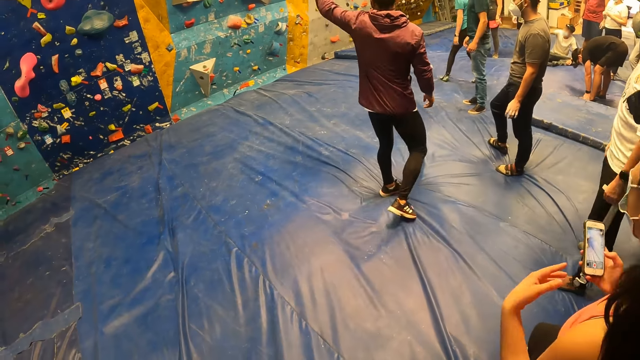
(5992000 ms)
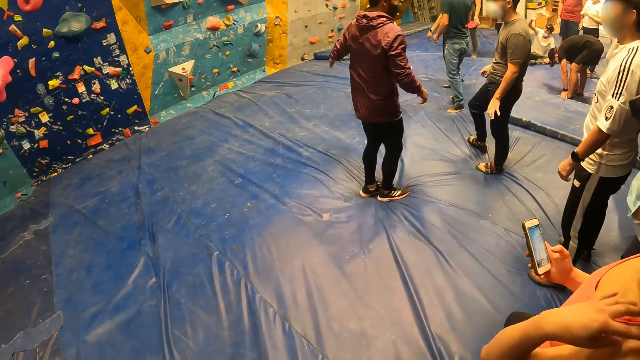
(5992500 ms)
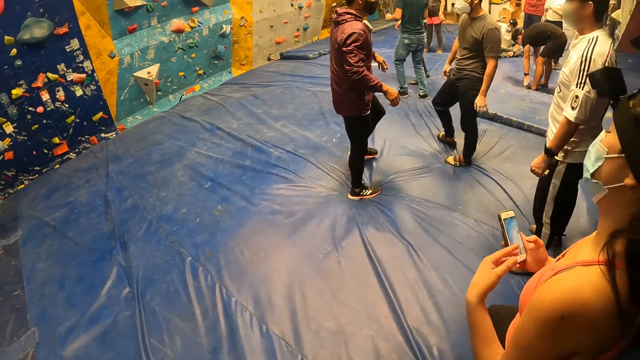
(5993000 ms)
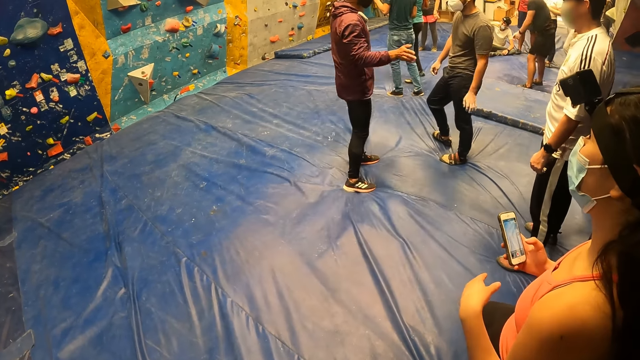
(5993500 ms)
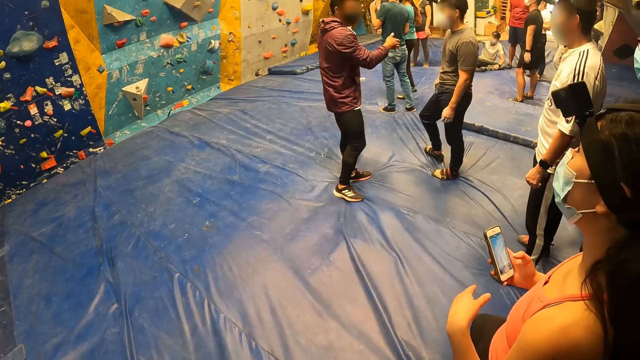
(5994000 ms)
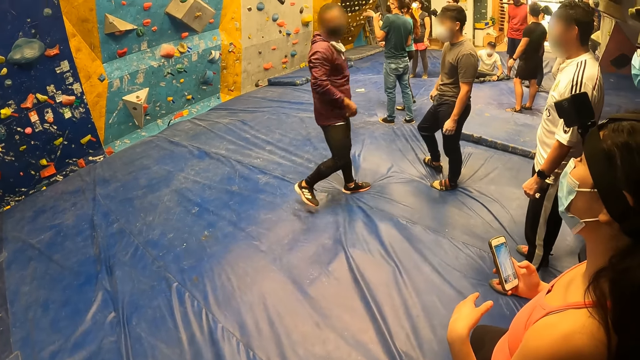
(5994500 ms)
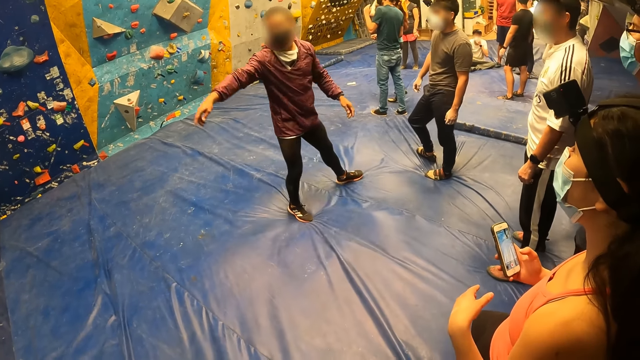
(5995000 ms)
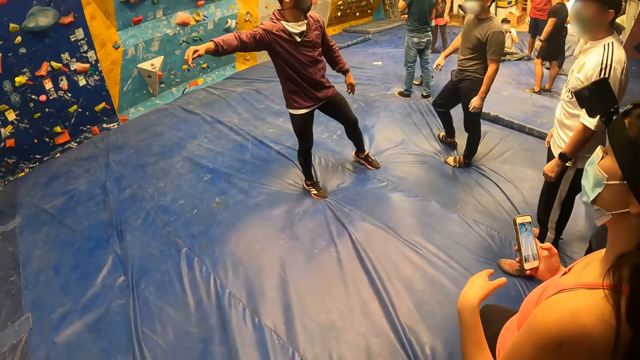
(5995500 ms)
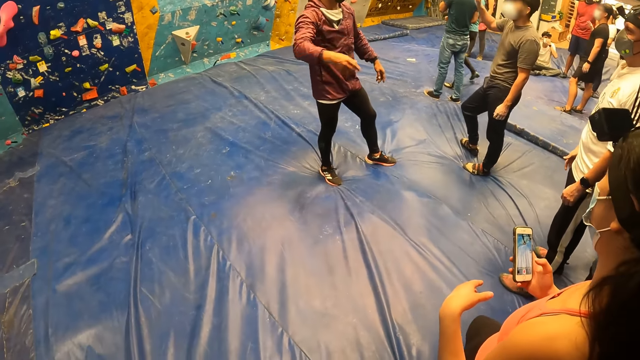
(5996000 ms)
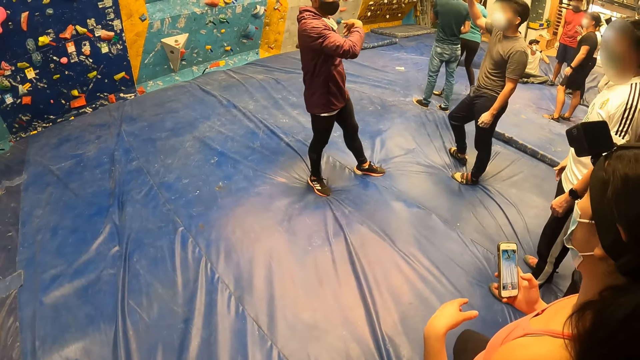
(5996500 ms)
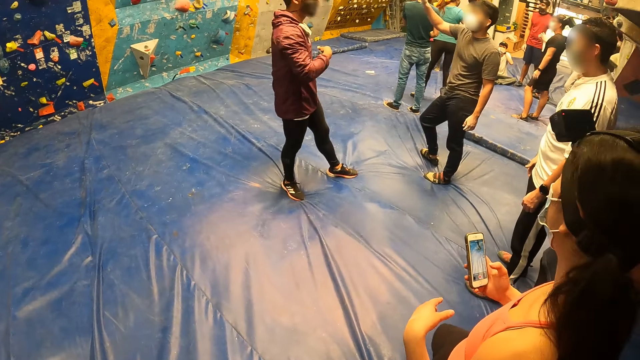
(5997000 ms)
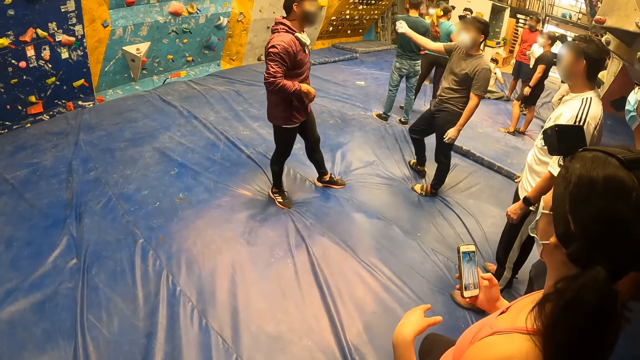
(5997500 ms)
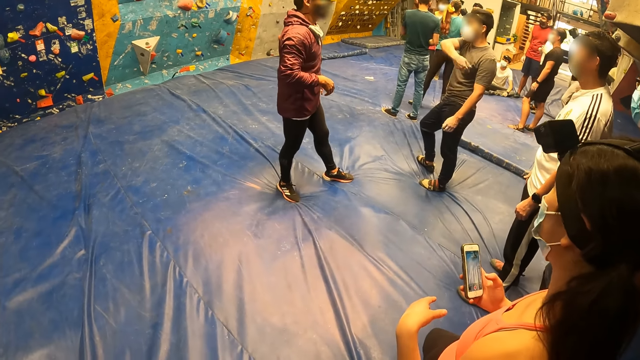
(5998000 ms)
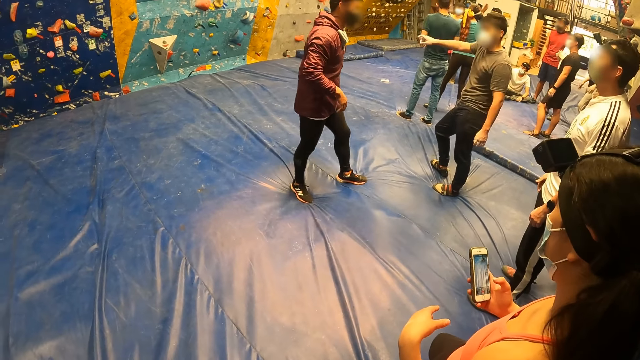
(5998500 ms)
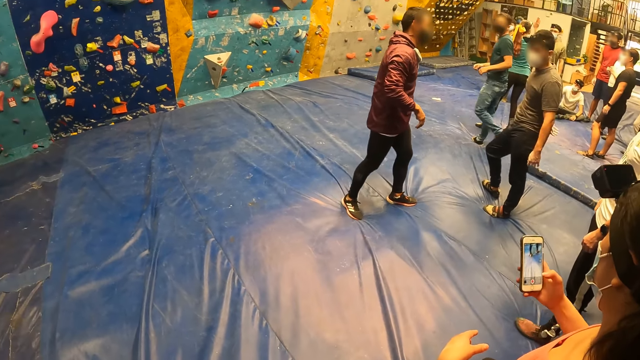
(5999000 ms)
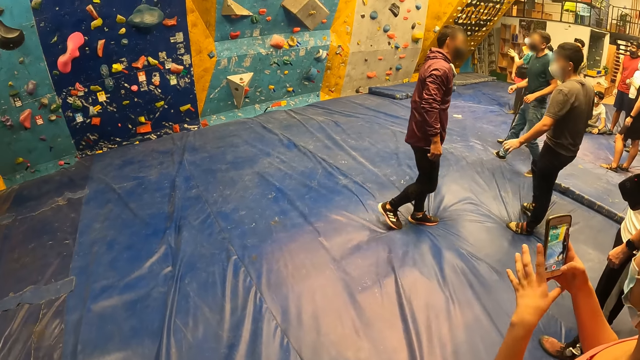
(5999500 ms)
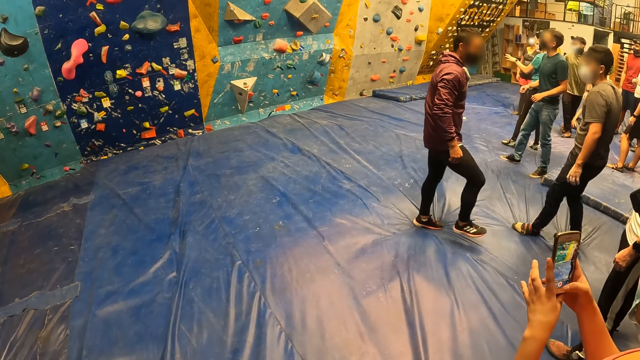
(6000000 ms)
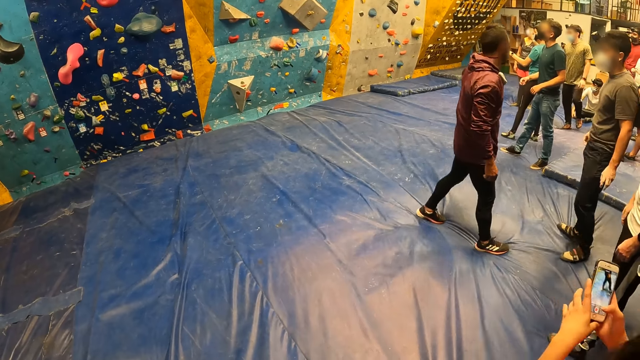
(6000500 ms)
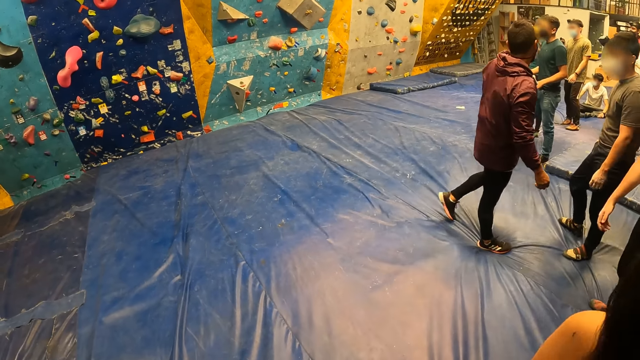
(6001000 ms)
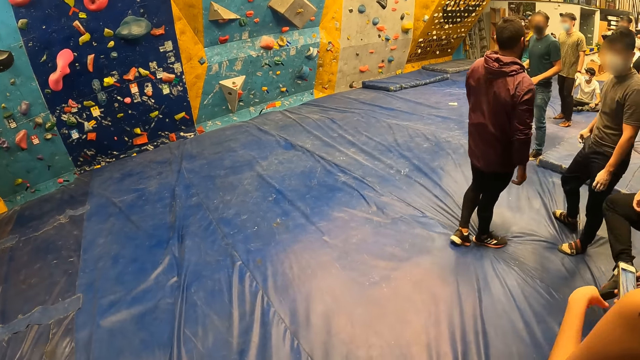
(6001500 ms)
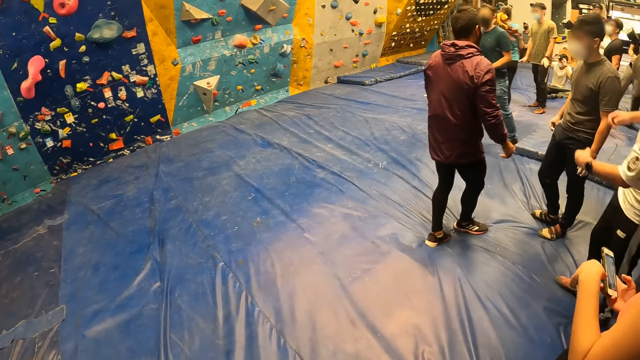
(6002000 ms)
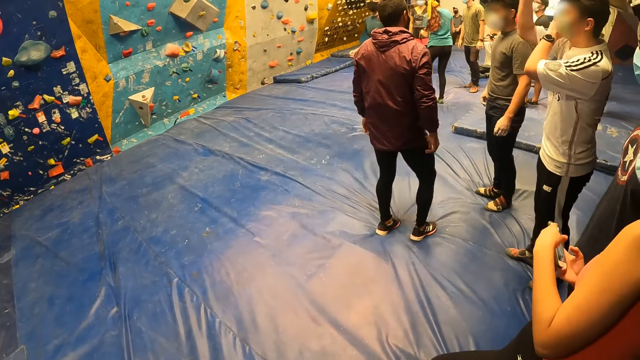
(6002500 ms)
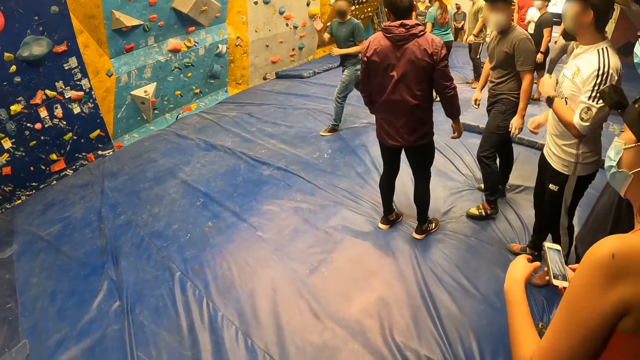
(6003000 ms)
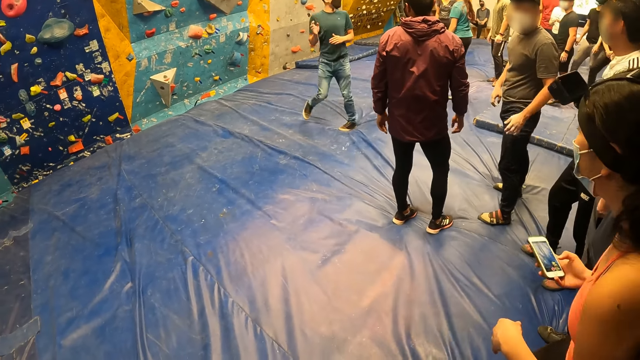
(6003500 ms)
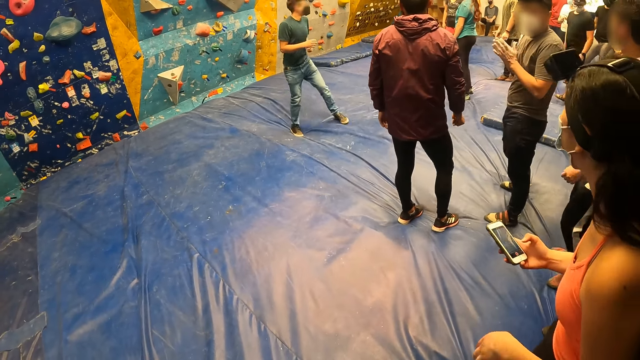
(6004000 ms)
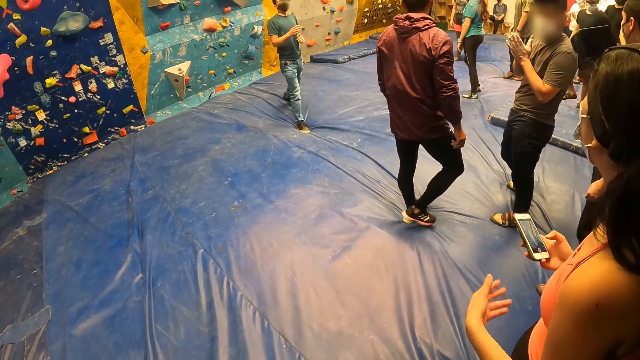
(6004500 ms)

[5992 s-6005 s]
A person interacts with another person. The second person raises his hand. The second person walks backwards. The first person walks across the room. A third person walks across the room.

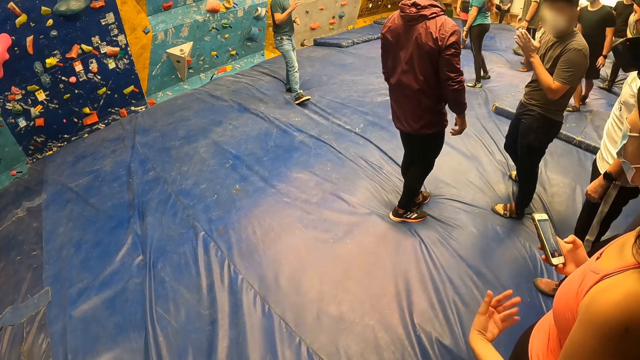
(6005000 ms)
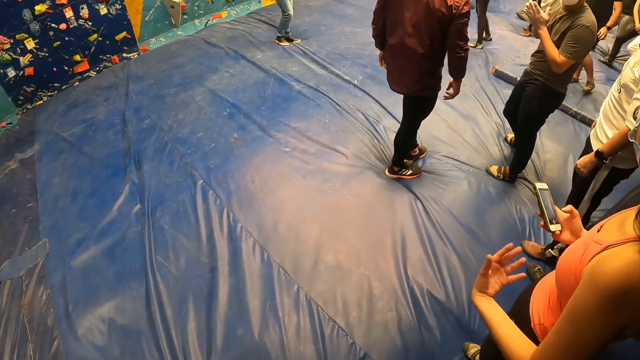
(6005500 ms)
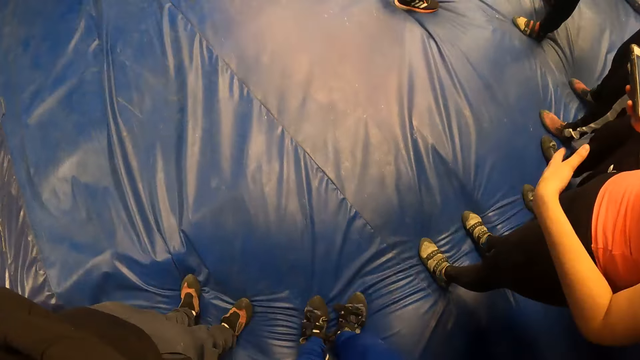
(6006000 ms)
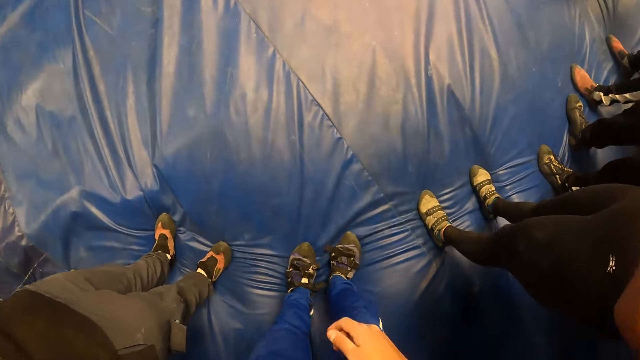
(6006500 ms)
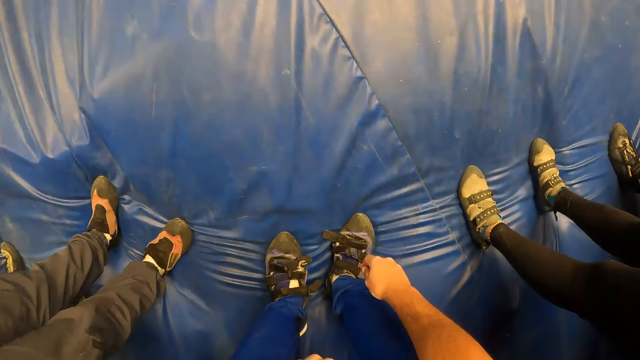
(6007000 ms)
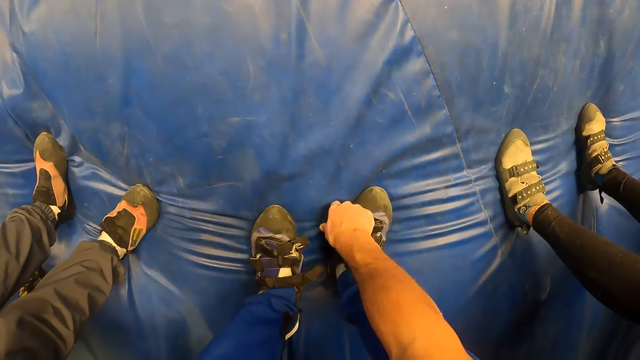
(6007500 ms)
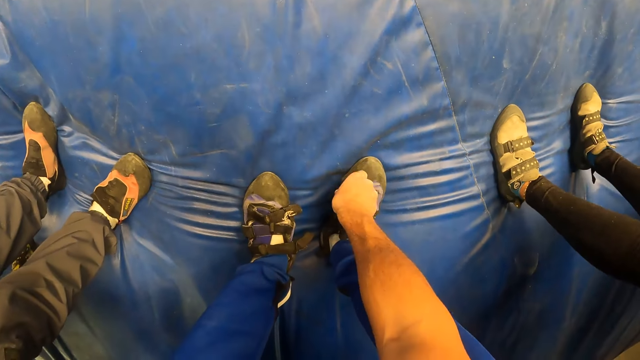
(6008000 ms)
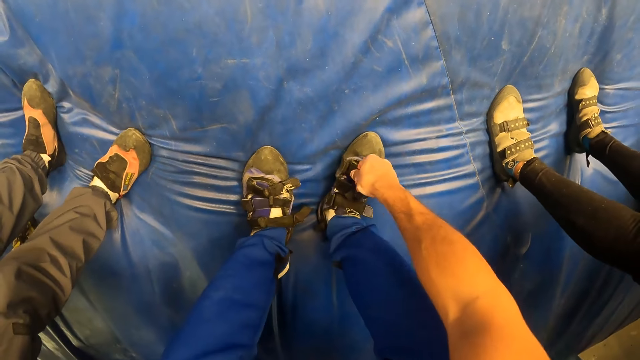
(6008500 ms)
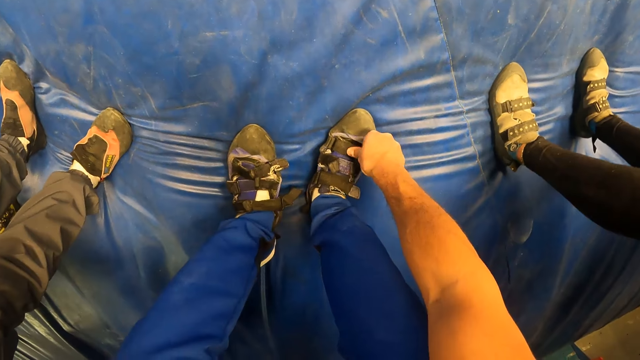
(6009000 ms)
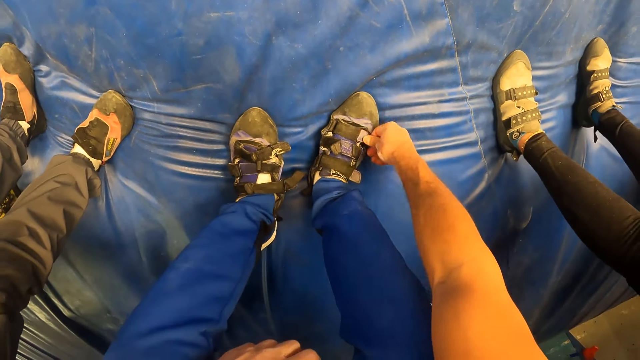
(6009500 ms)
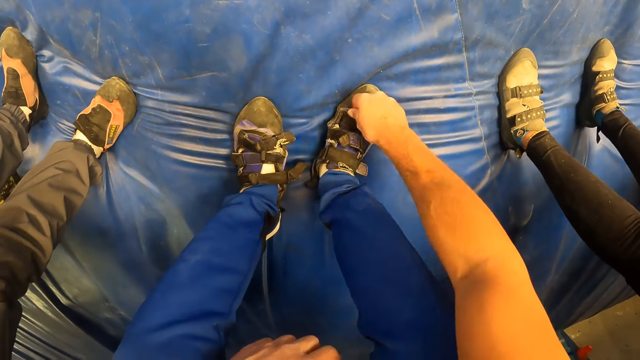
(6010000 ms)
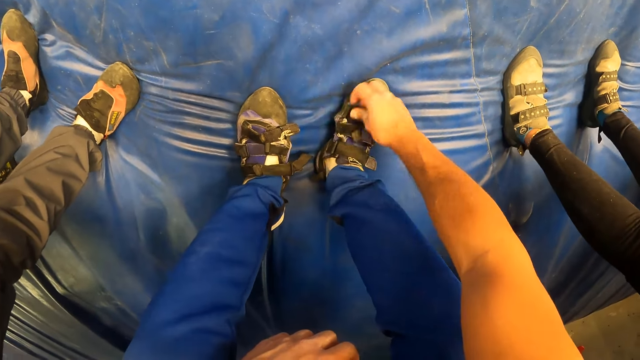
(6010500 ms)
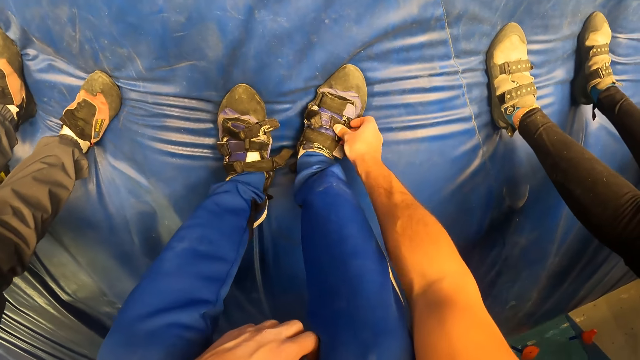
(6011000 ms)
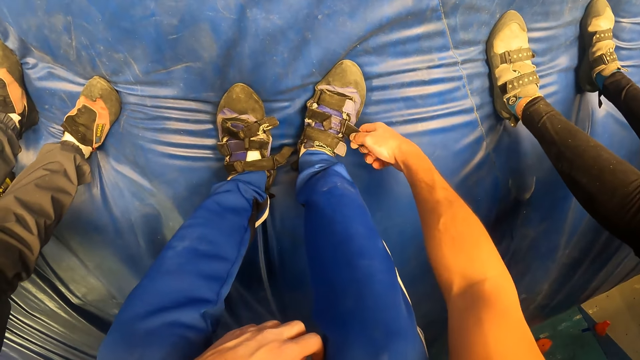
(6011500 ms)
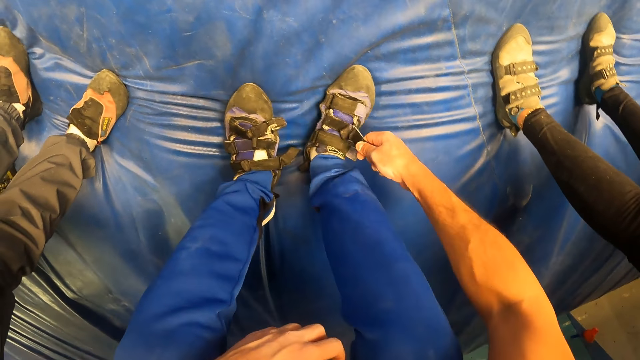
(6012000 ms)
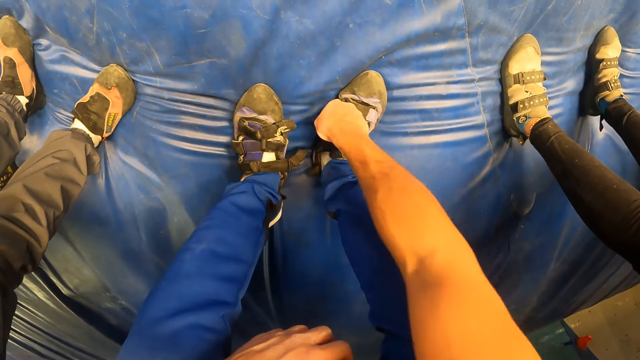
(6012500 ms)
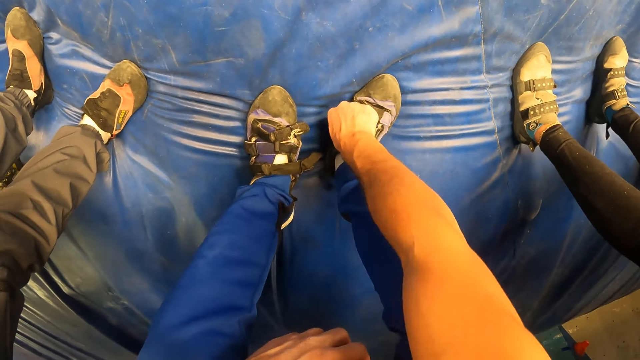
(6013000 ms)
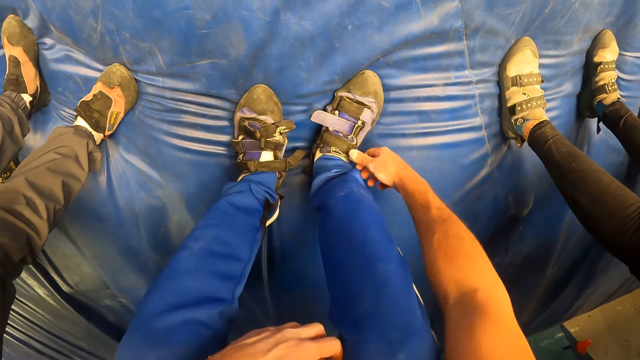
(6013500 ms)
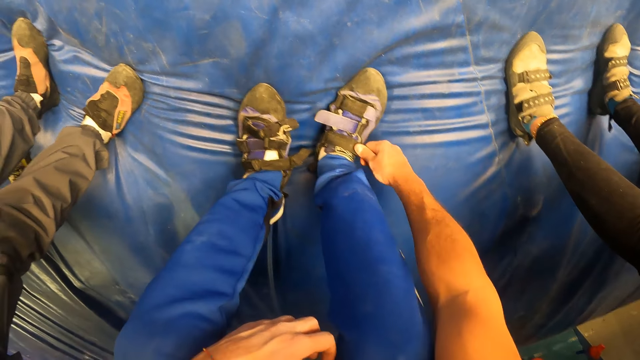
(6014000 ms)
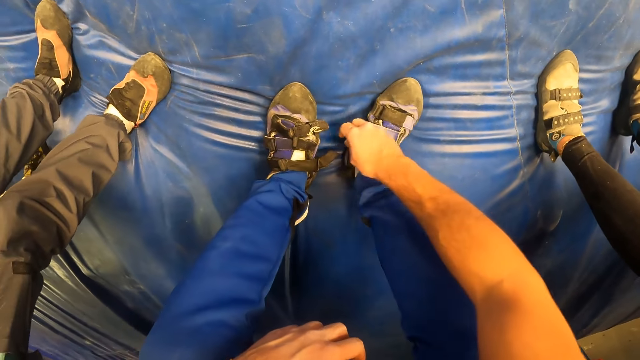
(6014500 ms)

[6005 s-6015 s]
The camera wearer looks down. He bends down. He tightens his right shoe straps with his right hand. A person stands next to the camera wearer.
